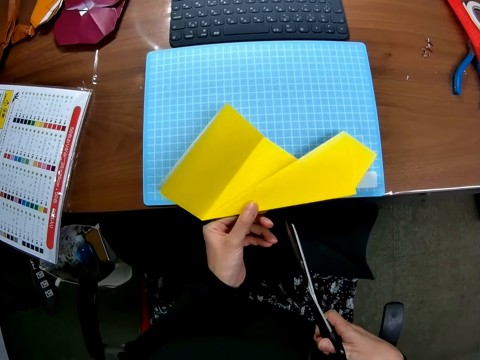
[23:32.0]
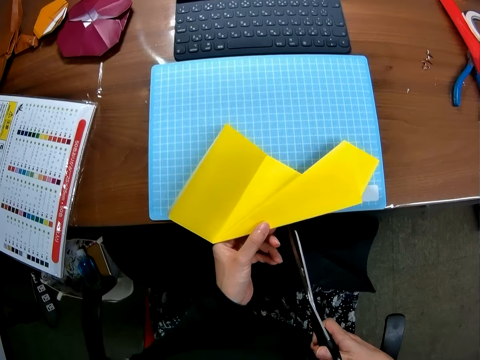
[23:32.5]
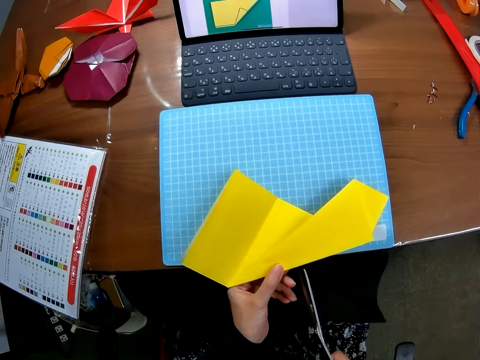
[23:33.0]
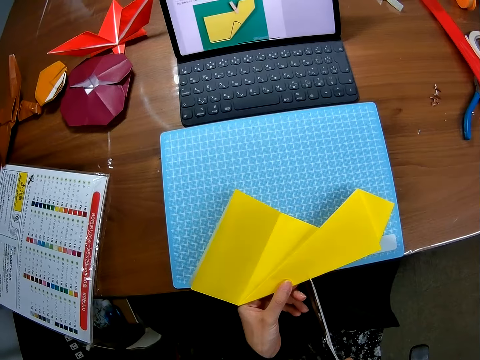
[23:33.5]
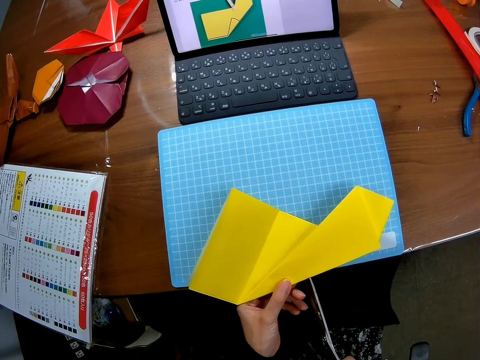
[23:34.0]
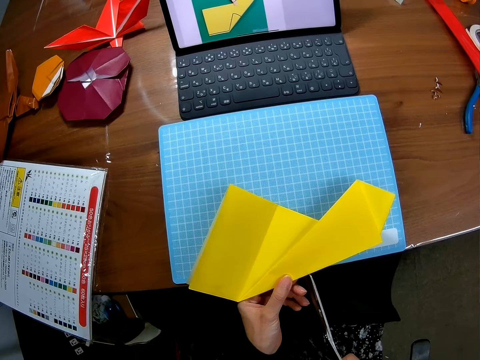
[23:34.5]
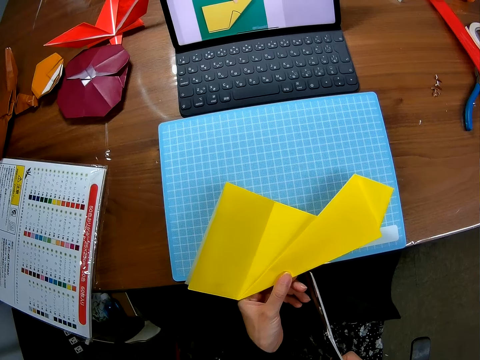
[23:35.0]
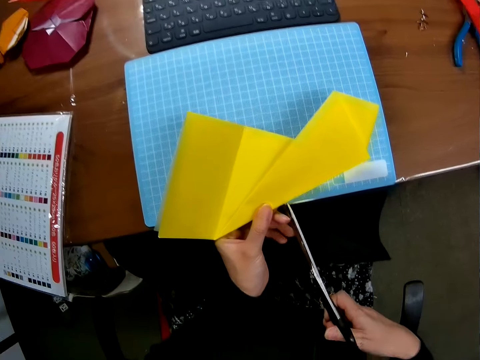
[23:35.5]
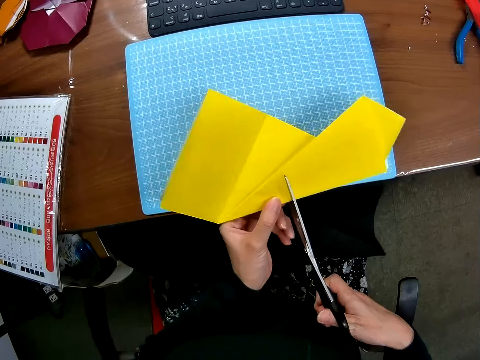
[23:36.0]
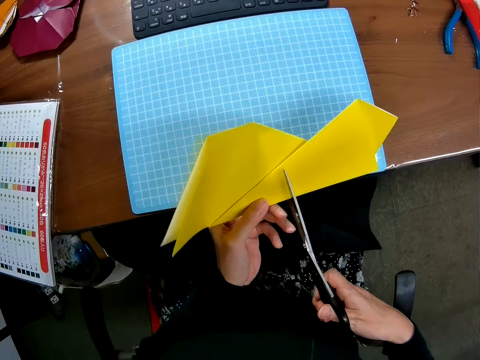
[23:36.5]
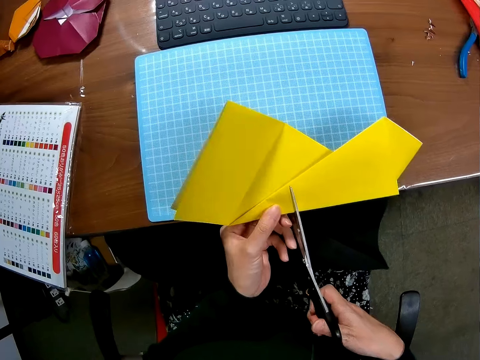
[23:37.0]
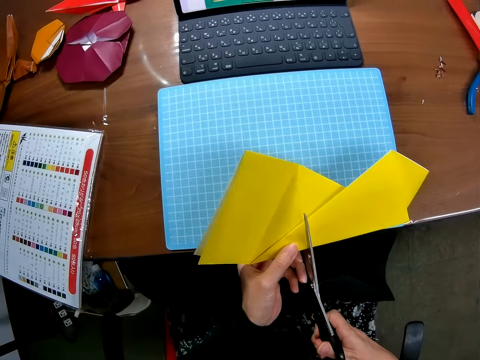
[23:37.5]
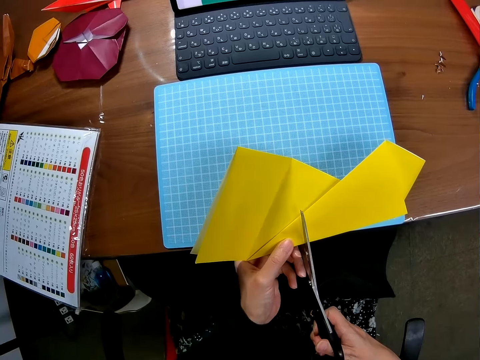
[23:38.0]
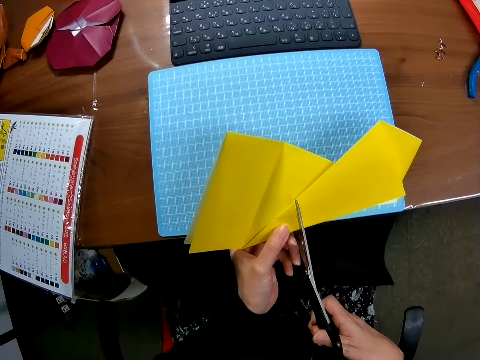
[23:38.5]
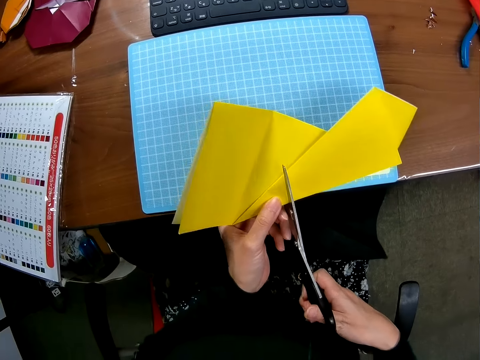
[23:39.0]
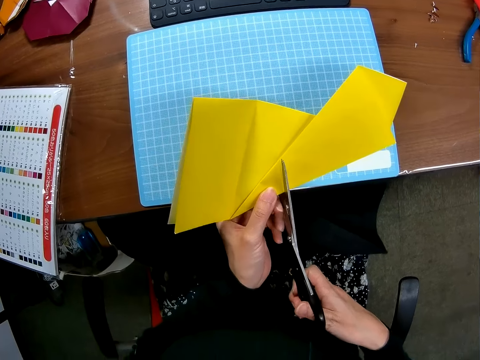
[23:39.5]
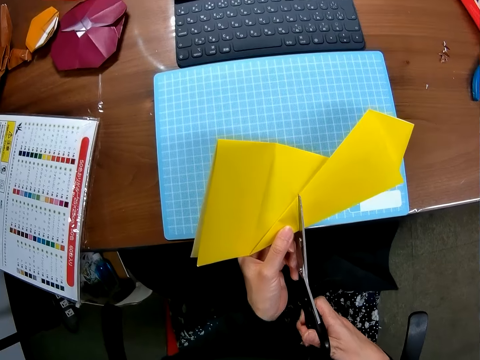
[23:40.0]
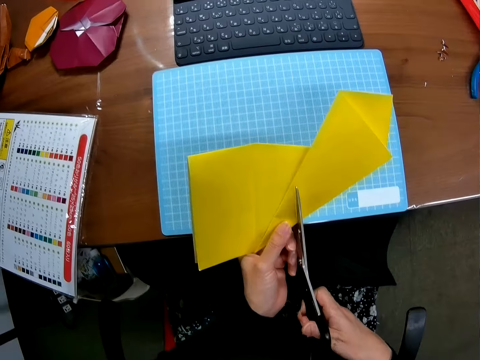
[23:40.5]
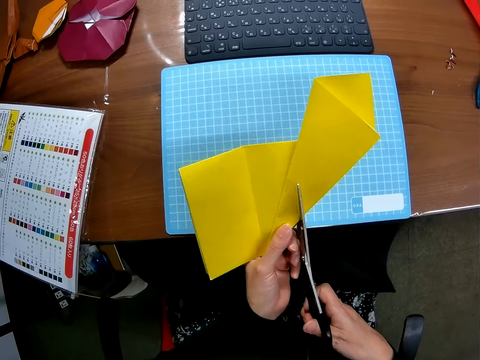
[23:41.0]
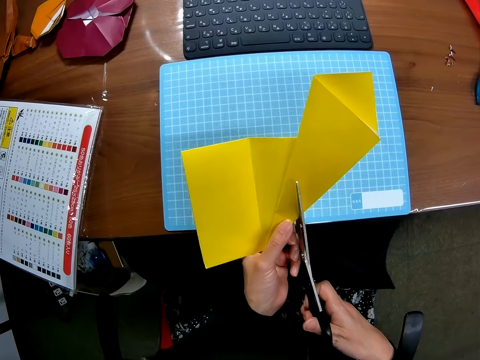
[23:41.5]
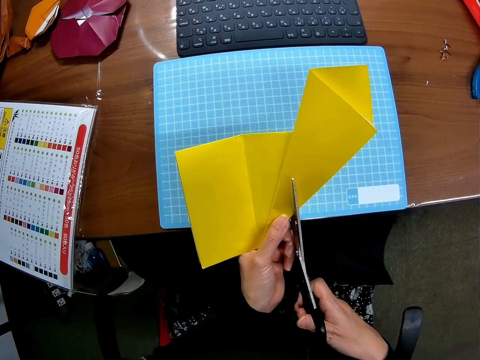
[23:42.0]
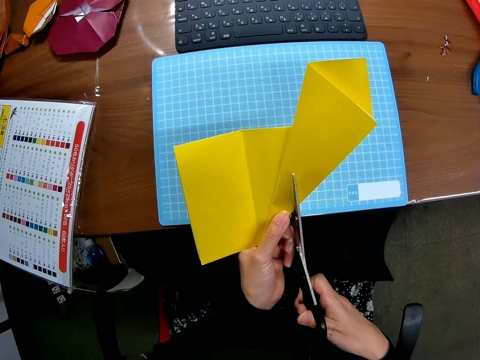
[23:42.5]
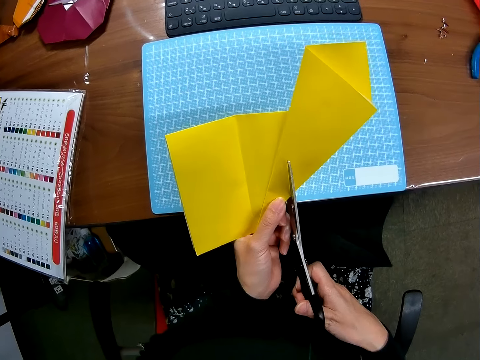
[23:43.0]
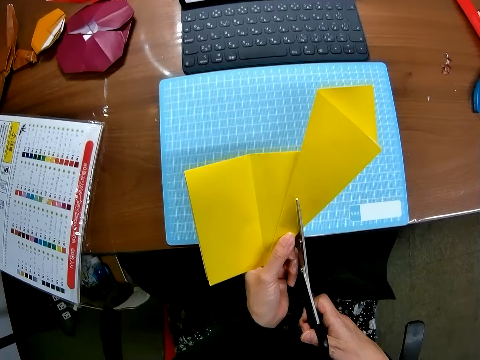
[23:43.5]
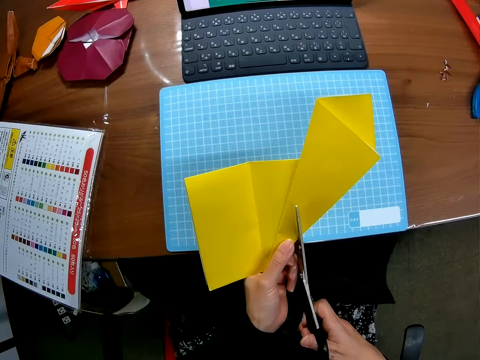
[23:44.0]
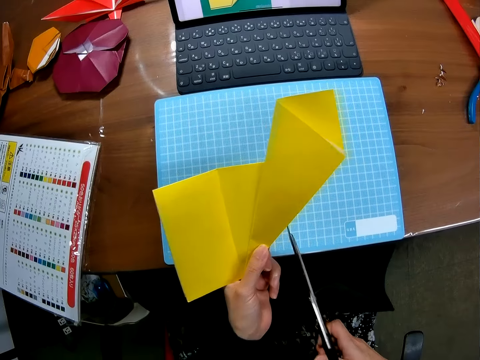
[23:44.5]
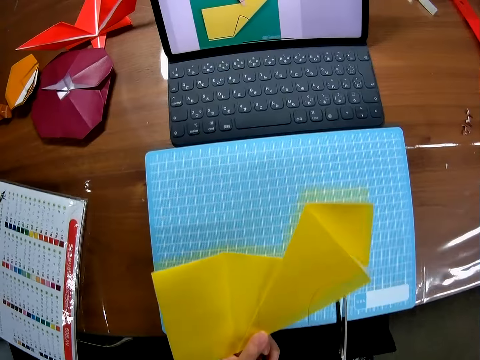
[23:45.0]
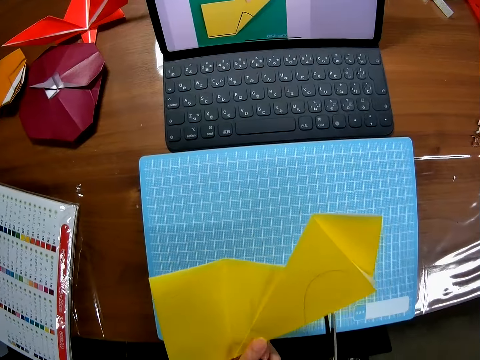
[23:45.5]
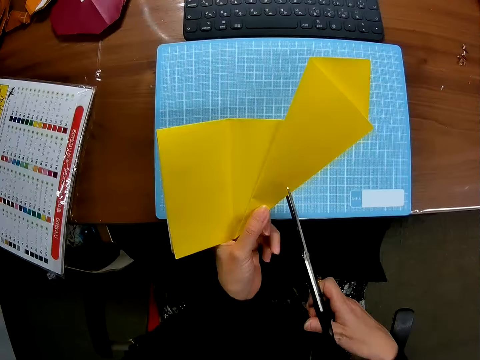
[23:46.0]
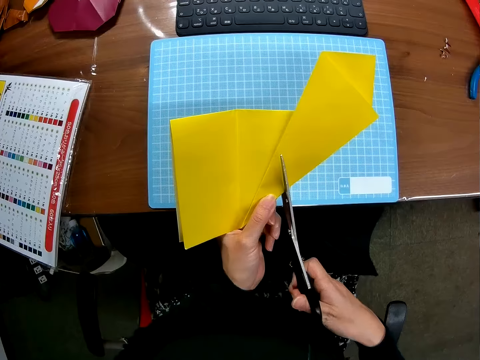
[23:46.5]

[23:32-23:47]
The camera wearer cuts the craft sheet with a pair of scissors. They adjust the scissors on a piece of paper.

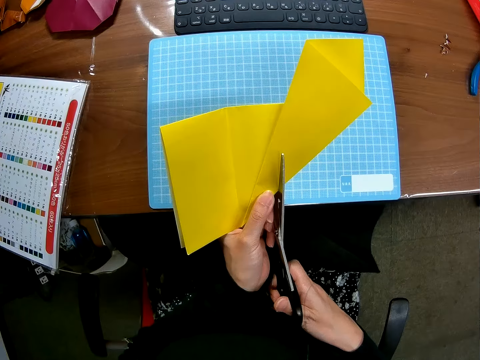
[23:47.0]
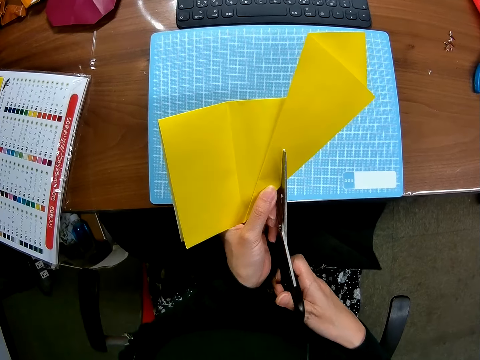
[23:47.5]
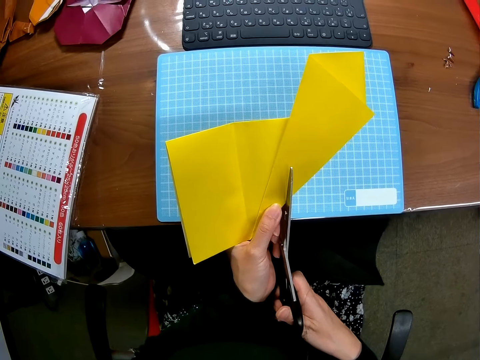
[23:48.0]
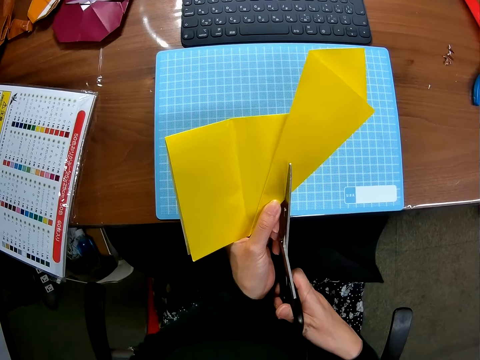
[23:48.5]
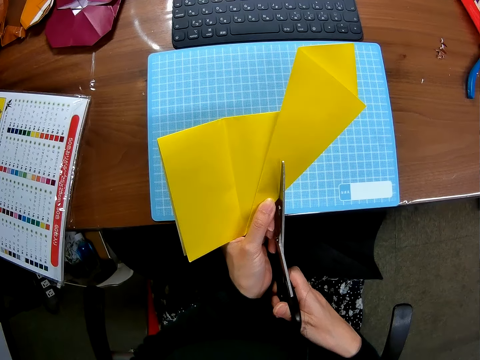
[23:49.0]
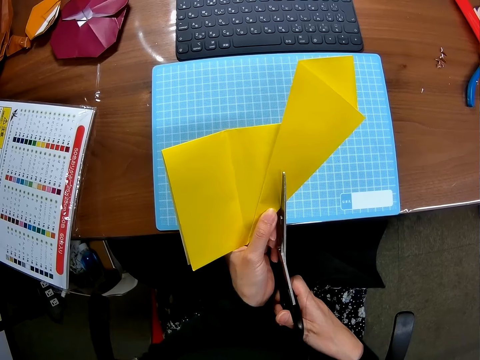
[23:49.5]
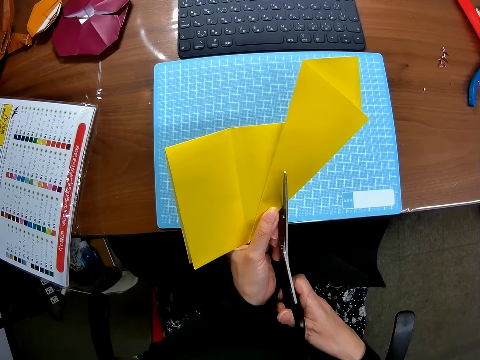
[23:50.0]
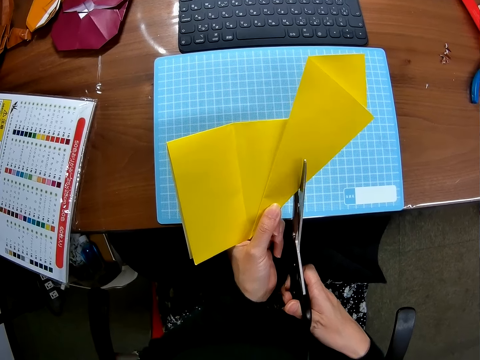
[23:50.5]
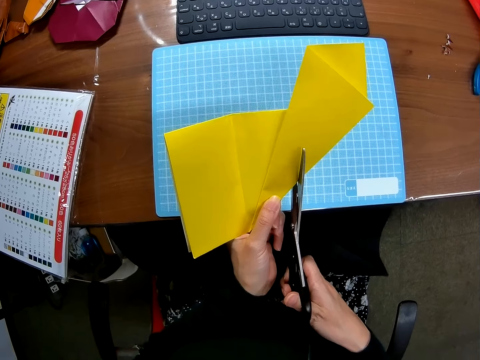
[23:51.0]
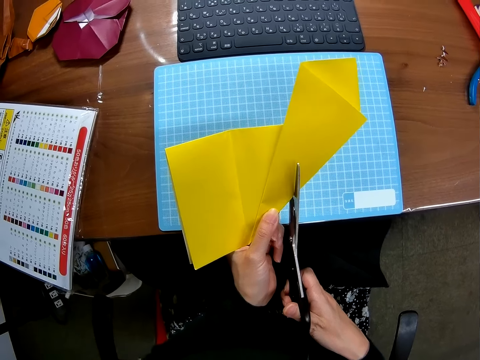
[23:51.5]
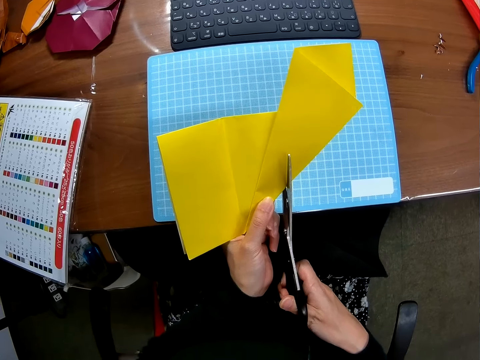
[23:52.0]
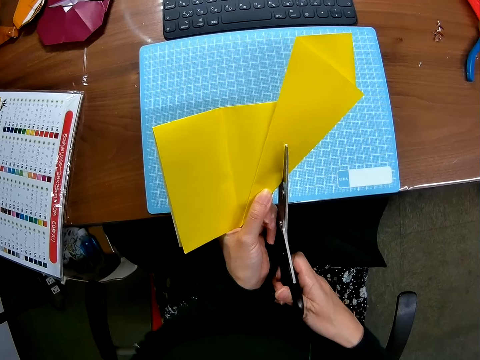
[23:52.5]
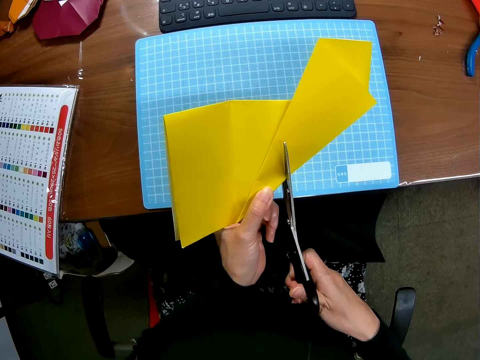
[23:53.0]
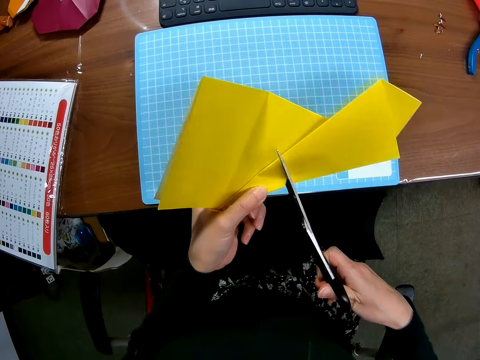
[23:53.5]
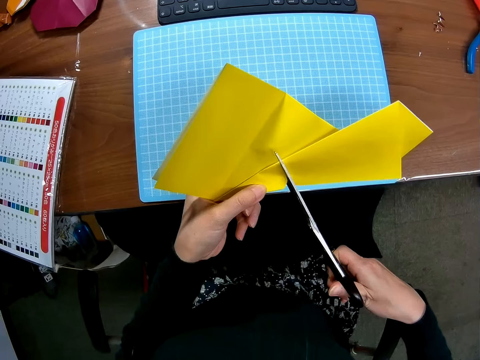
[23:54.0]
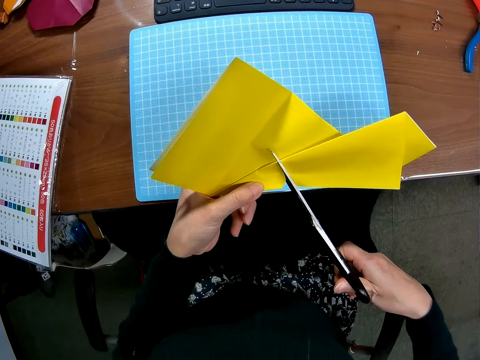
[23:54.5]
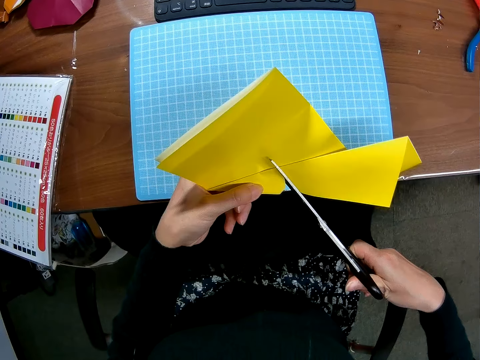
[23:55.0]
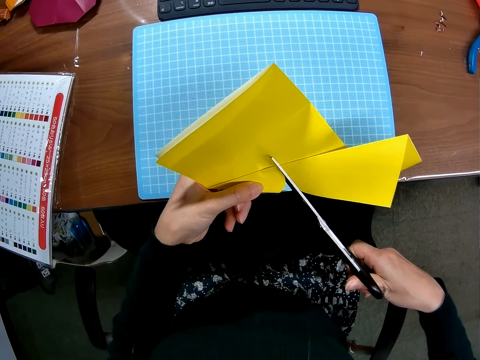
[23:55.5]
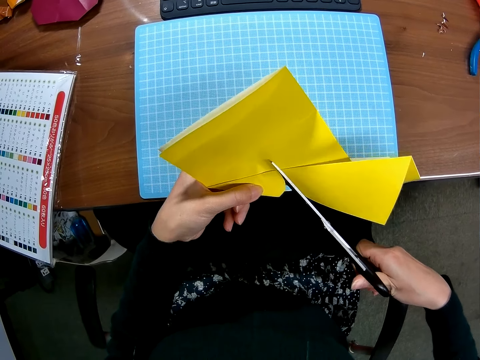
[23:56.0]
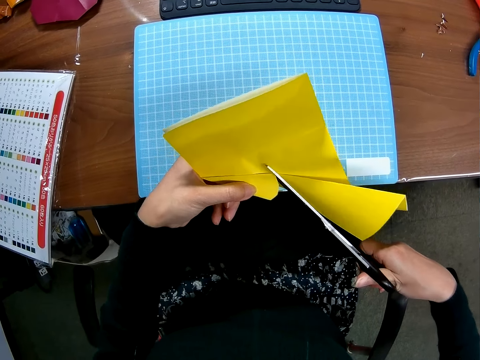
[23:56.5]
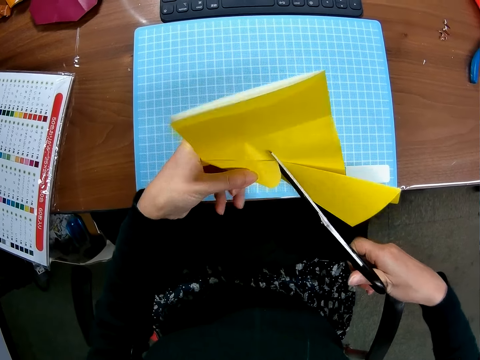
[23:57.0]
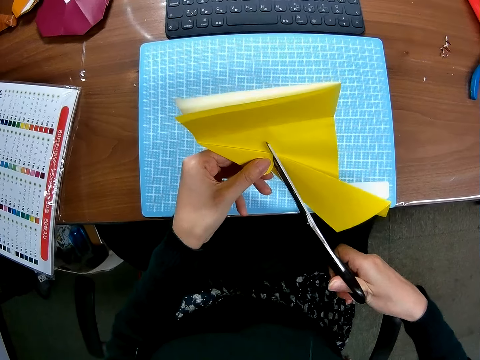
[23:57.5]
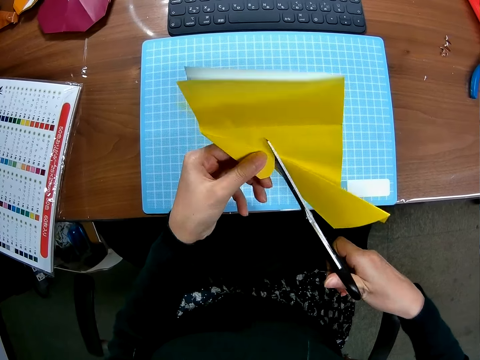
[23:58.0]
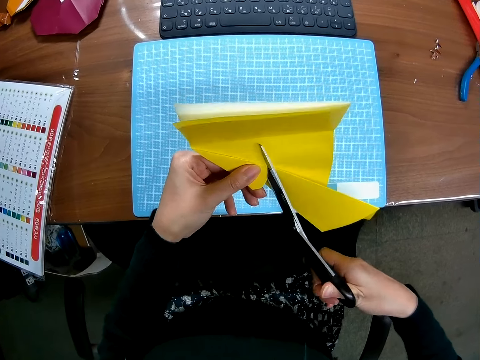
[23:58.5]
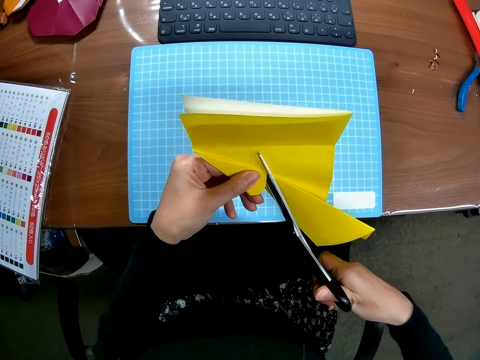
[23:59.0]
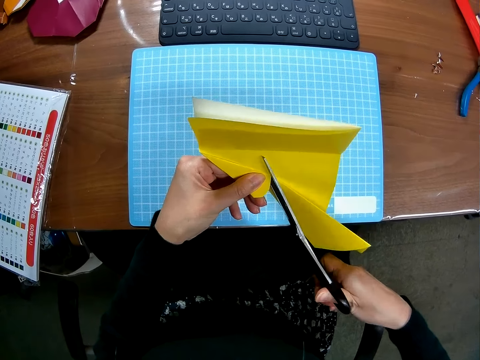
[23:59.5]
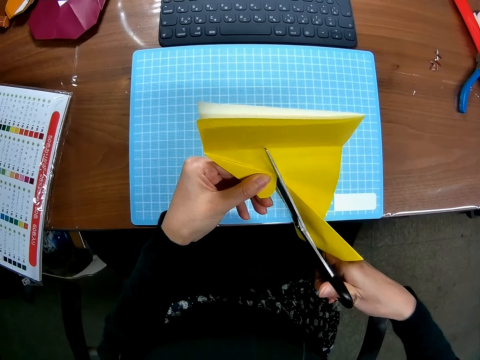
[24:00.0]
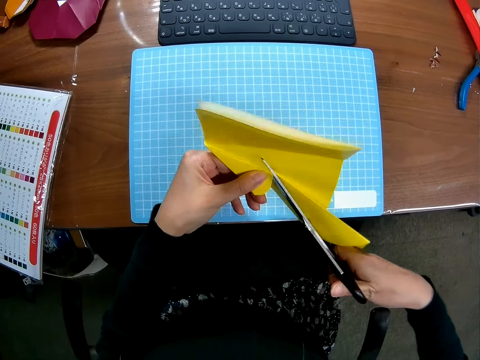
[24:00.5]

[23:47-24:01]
The camera wearer cuts a piece of craft paper with scissors. They flip the piece of craft paper on the scissors. They cut the piece of craft paper with the scissors. They adjust the piece of craft paper with a hand. They cut the piece of craft paper with the scissors.
